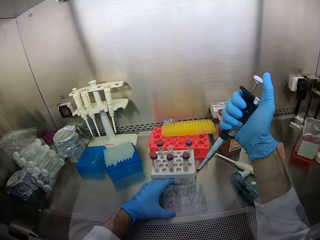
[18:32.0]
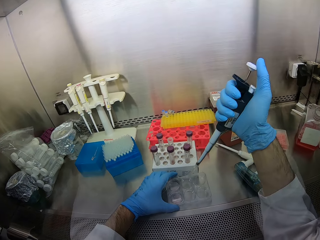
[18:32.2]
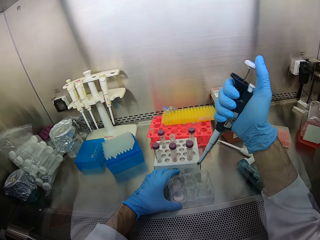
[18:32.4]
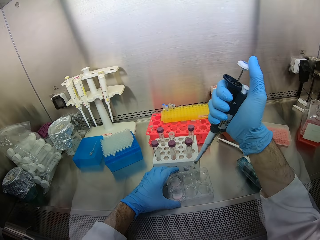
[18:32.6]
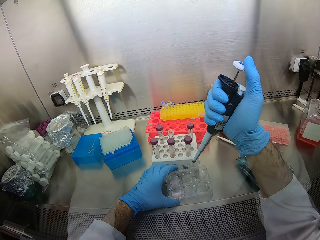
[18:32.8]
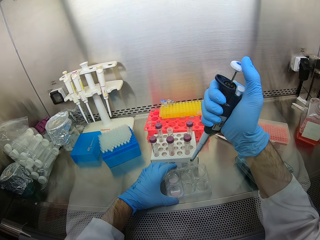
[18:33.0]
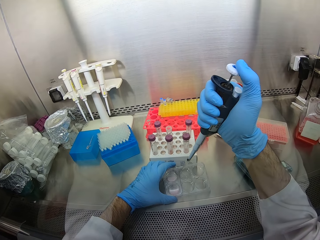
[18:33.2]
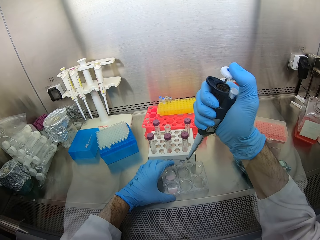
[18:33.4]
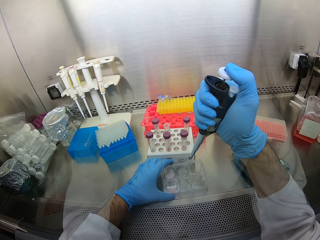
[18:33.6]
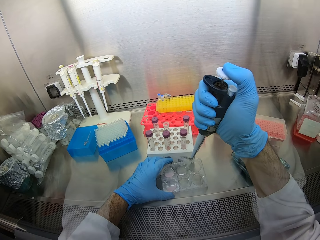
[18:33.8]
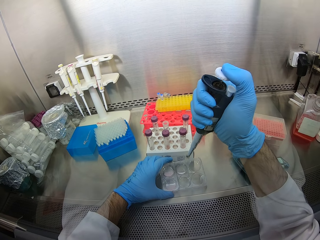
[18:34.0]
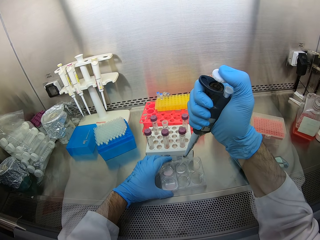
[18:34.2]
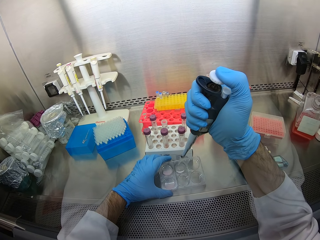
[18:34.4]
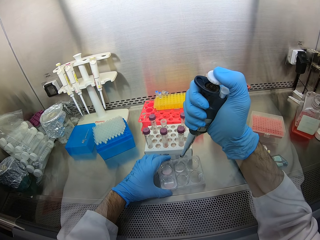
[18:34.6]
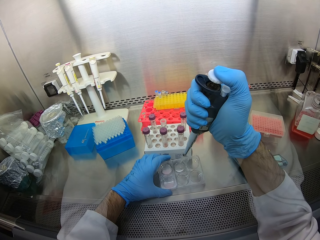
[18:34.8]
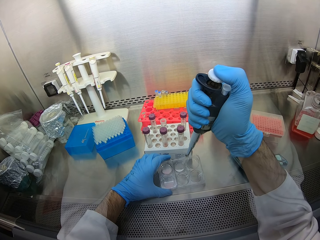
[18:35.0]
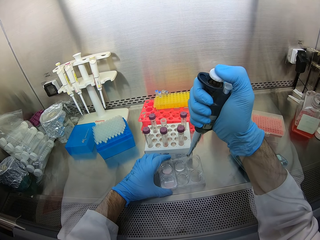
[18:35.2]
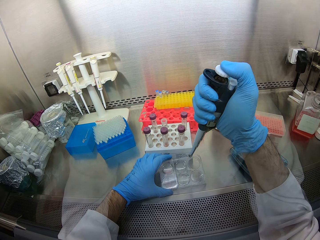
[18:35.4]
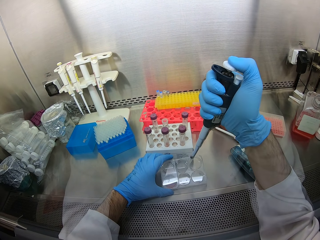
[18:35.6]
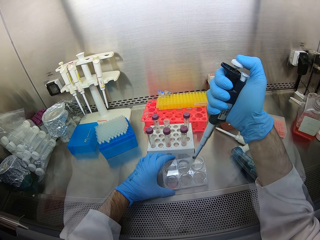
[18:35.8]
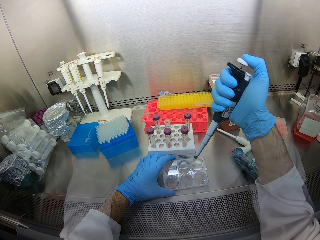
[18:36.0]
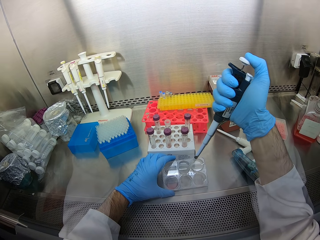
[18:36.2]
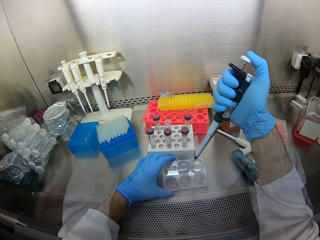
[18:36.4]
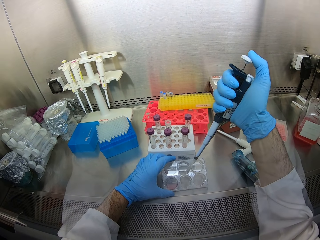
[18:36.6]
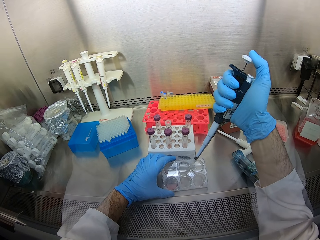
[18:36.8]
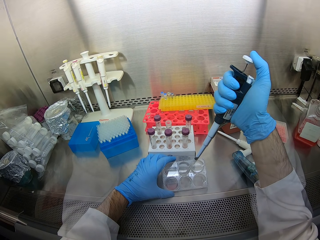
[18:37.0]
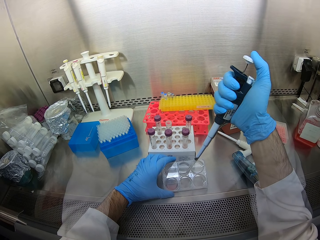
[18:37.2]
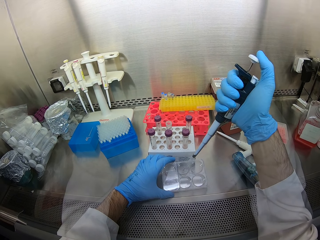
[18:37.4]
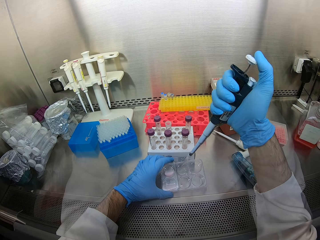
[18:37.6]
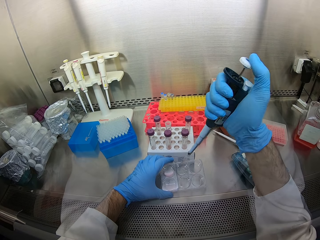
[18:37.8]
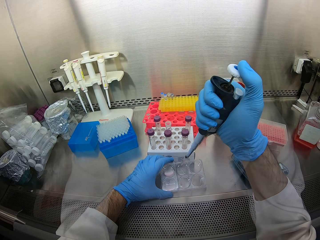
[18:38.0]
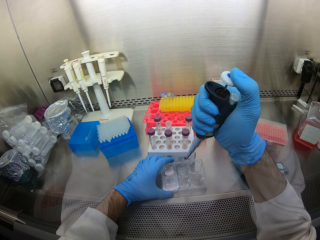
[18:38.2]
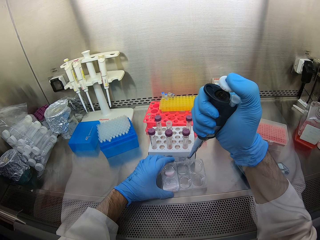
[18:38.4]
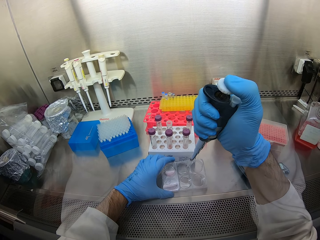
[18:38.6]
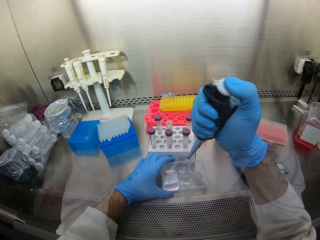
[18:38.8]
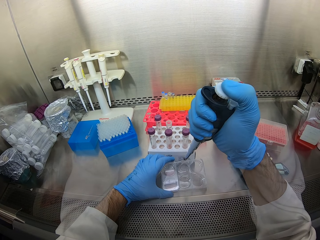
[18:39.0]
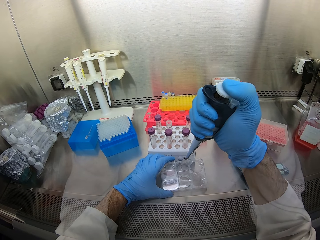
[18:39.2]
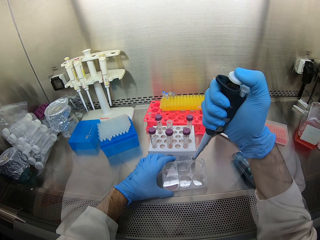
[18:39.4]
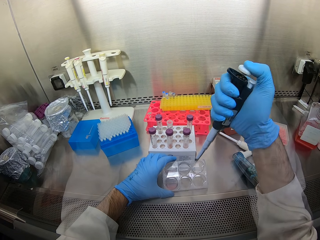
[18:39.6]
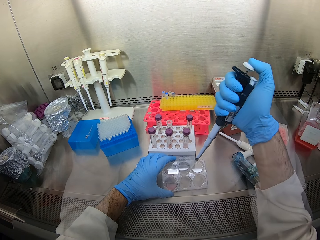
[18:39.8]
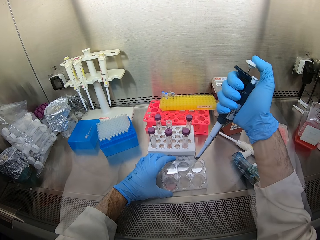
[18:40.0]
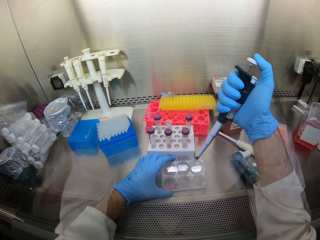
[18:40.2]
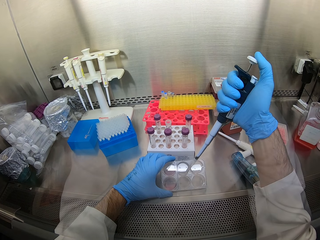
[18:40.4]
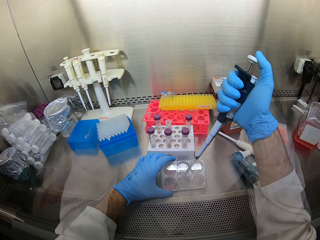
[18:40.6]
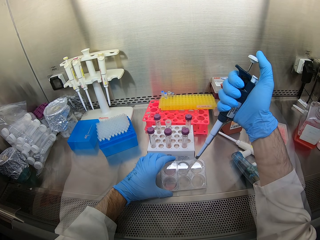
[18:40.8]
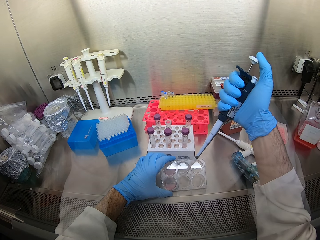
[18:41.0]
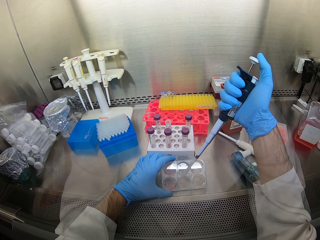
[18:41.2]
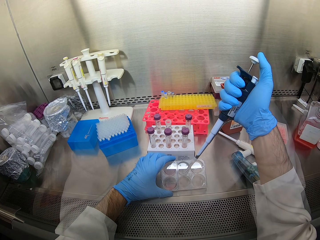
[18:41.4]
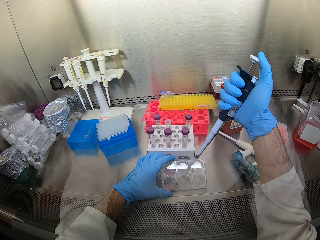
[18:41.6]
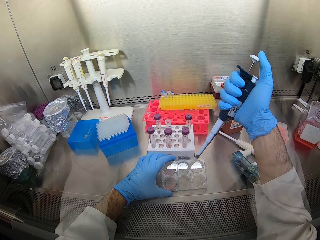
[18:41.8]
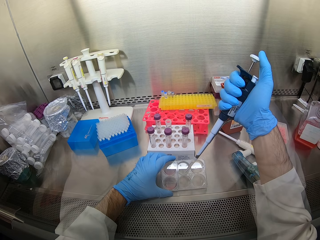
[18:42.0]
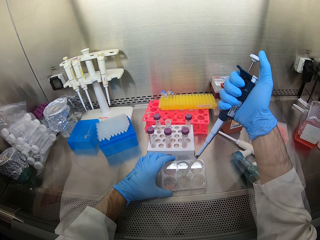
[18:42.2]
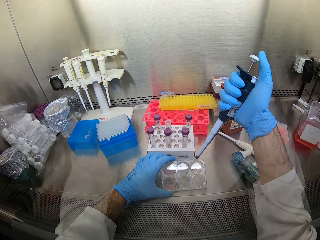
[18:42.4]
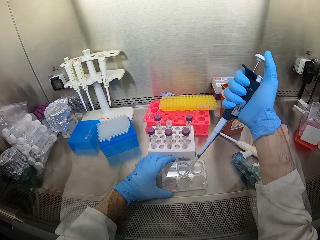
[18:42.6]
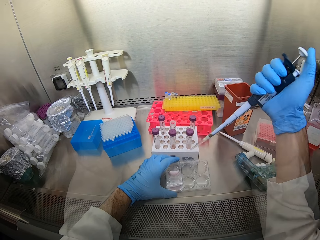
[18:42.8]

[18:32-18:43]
The camera wearer puts solution in the tray. They siphon liquid from a container. They mix the solution. They suck the solution with a micropipette.

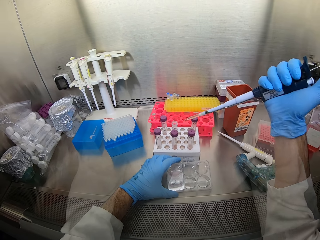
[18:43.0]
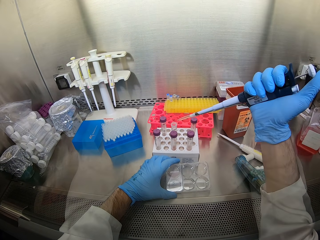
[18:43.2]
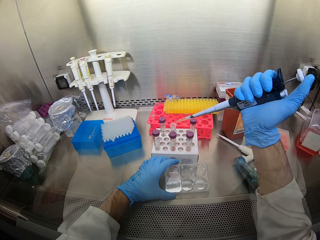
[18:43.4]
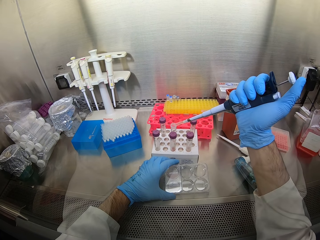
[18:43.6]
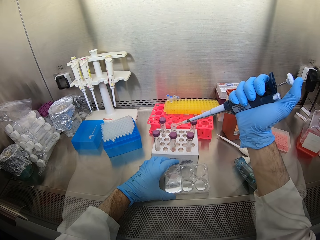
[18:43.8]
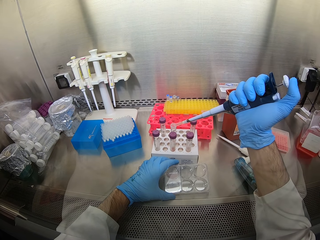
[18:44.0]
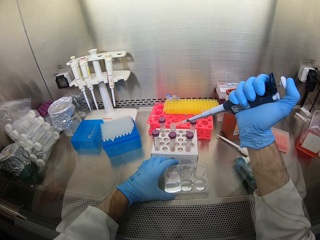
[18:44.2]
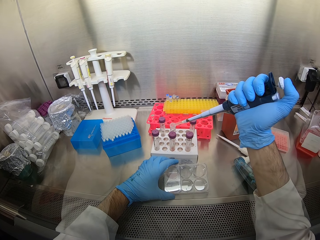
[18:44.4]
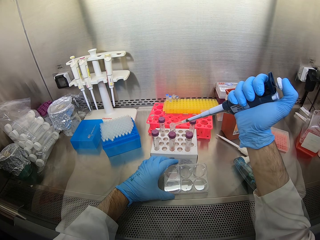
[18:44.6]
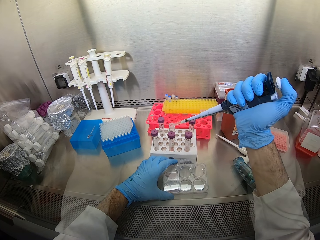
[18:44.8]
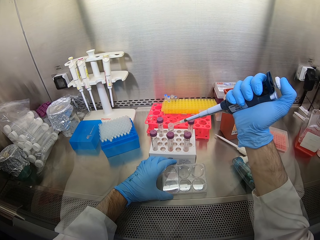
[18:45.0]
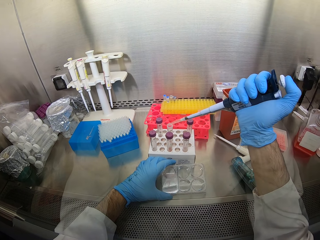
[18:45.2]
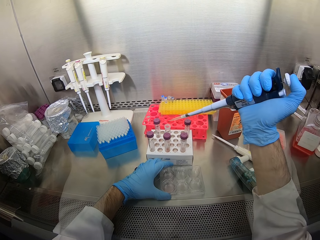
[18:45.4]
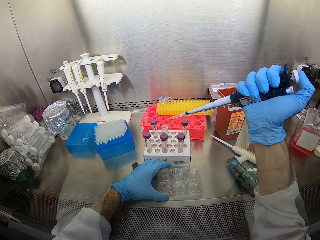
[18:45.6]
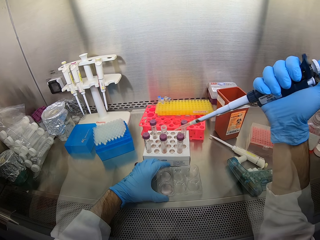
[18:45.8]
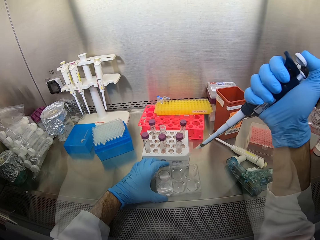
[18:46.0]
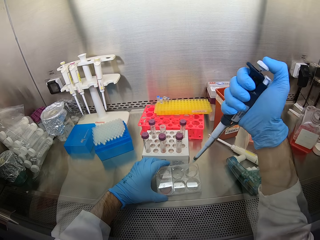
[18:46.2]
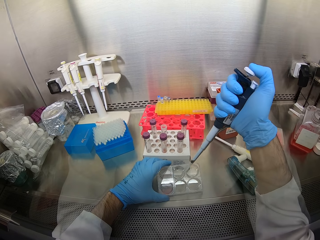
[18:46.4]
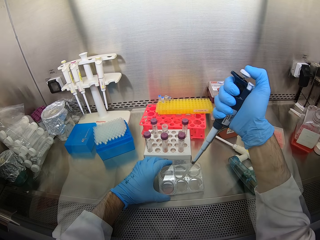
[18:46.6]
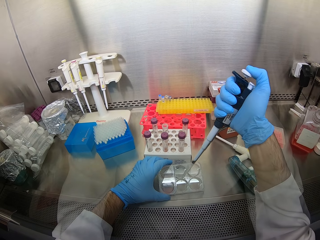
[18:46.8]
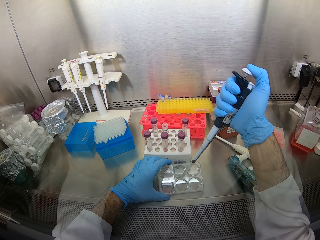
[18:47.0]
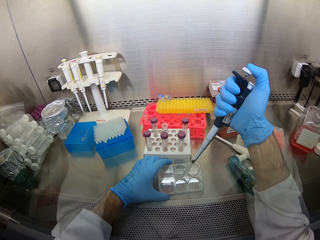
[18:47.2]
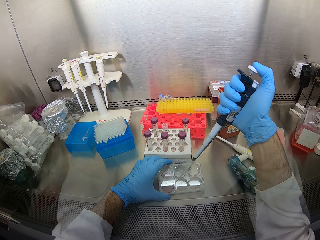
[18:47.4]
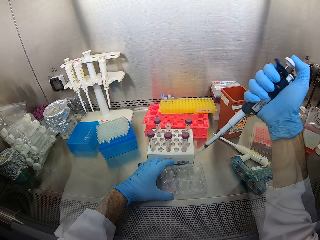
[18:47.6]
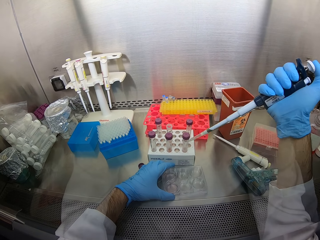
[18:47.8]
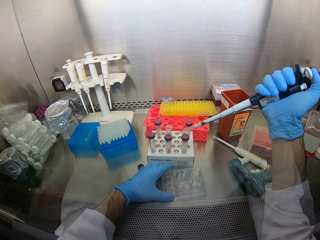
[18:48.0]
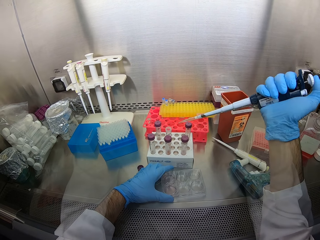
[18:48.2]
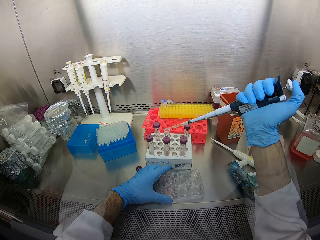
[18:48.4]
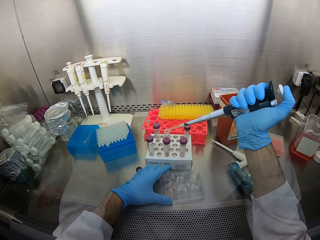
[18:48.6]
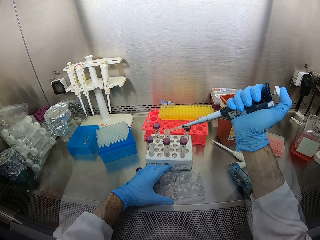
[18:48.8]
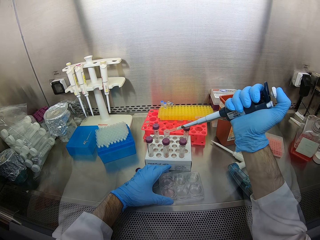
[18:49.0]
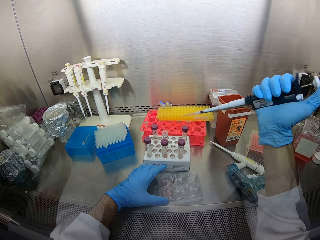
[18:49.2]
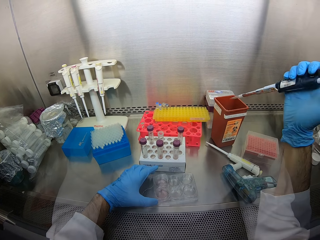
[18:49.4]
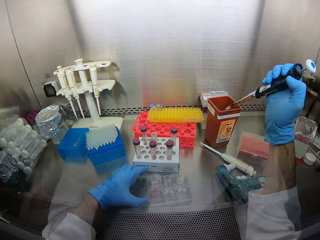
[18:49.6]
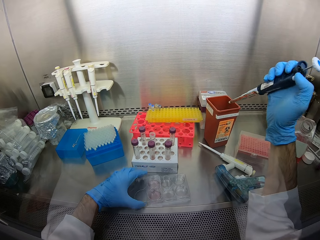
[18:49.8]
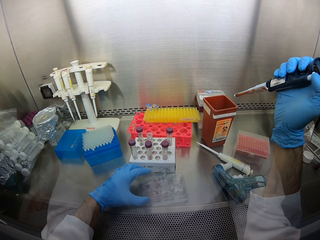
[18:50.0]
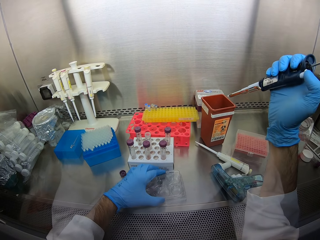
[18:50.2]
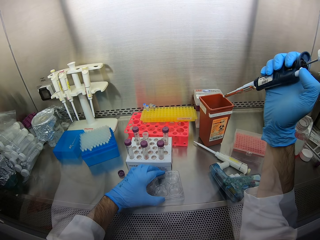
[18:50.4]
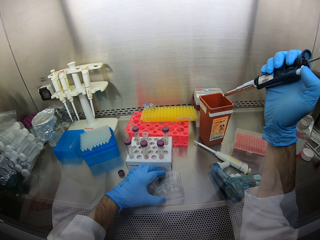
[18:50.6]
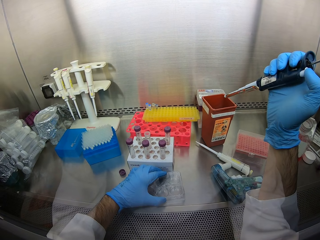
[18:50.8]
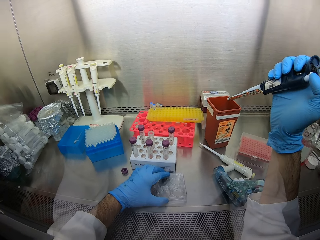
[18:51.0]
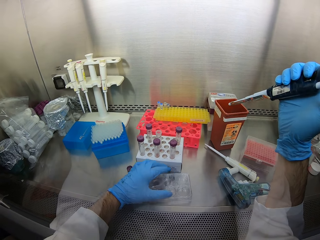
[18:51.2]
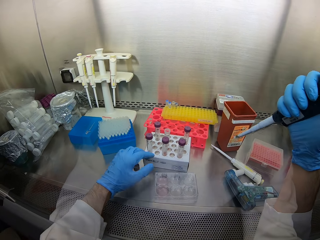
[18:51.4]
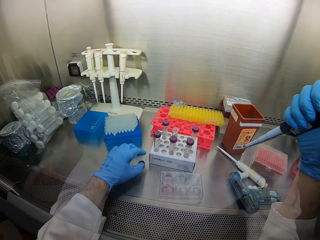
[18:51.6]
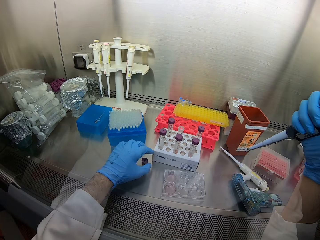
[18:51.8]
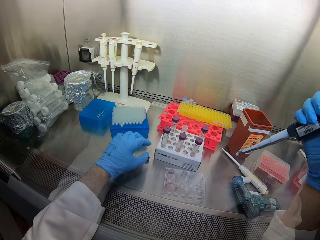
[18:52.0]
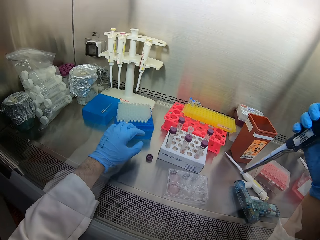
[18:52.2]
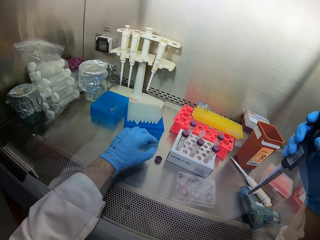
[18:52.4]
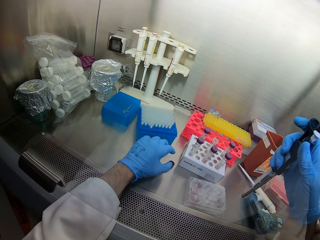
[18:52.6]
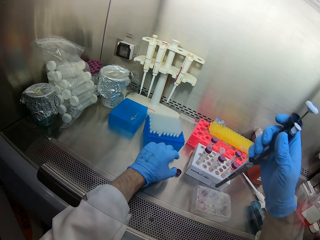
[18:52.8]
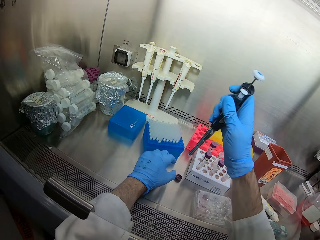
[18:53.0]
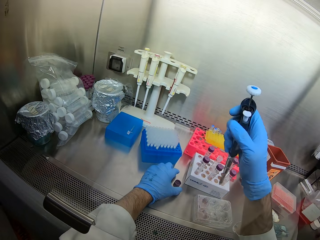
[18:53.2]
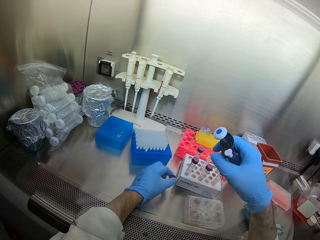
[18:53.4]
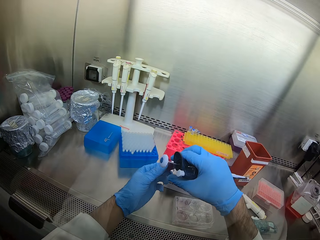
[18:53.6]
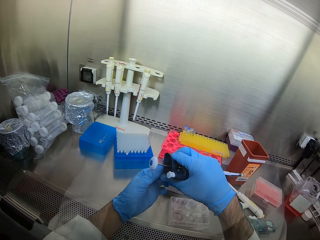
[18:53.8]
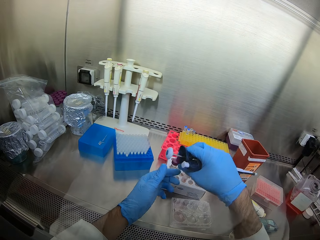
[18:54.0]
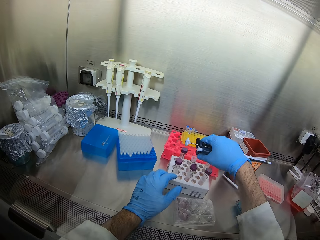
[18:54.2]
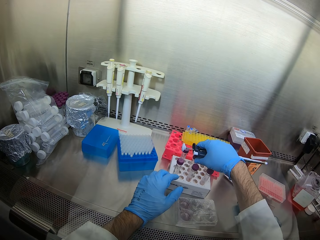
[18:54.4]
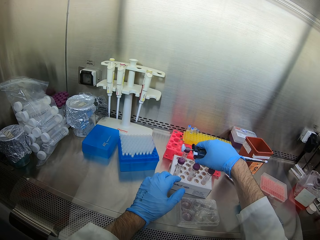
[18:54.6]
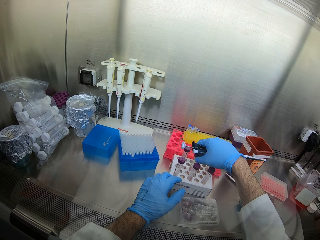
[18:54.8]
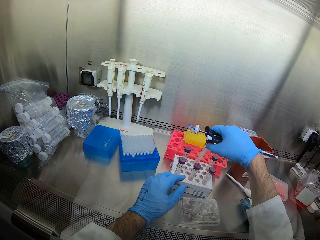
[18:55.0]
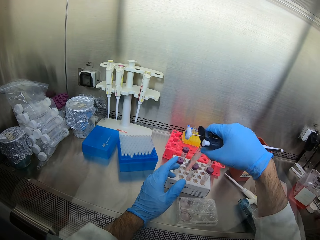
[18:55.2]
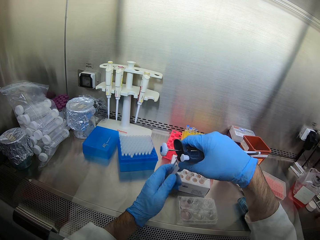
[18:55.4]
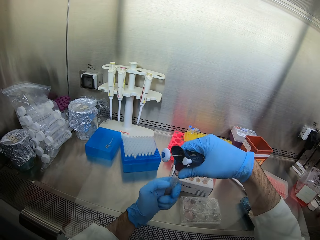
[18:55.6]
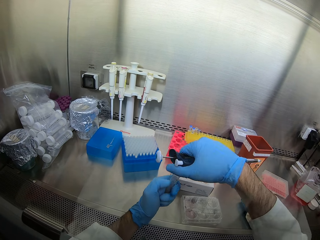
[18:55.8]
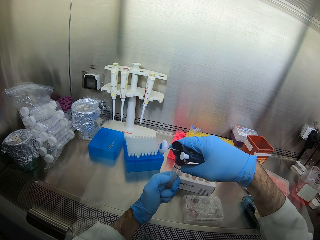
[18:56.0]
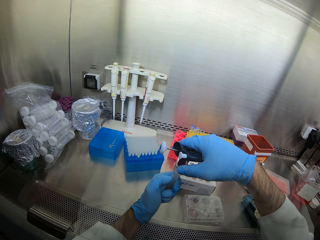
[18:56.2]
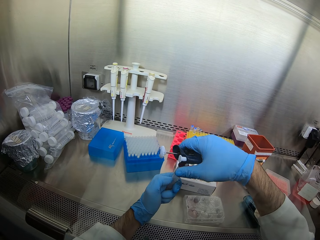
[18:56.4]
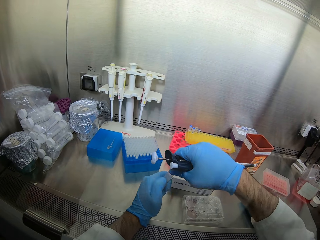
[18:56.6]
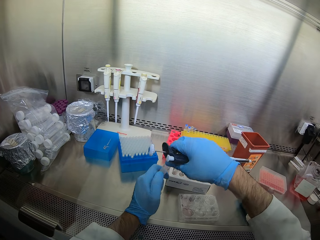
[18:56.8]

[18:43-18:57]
The camera wearer puts solution in the test tube. They suck the solution with a micropipette from a container. They put the solution in the test tube. They throw the dropper in a plastic tin. They close the lid of the test tube.
